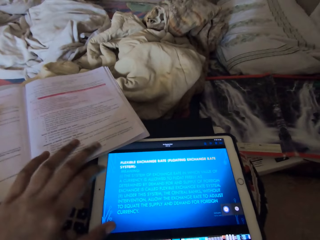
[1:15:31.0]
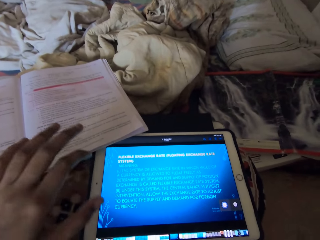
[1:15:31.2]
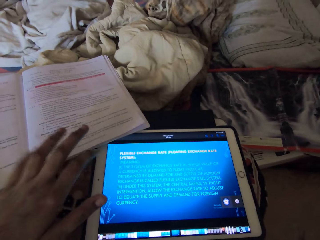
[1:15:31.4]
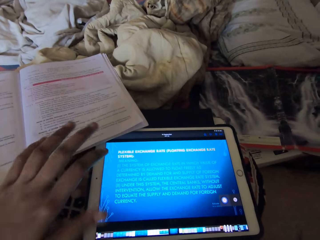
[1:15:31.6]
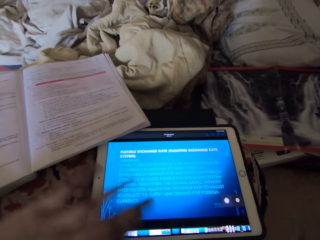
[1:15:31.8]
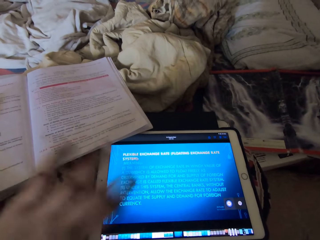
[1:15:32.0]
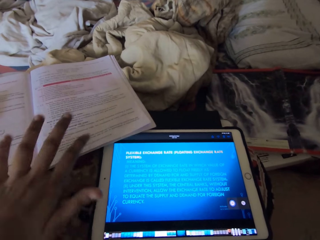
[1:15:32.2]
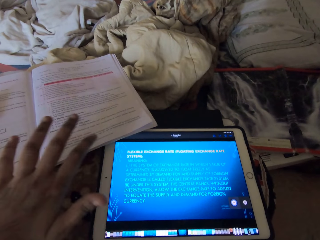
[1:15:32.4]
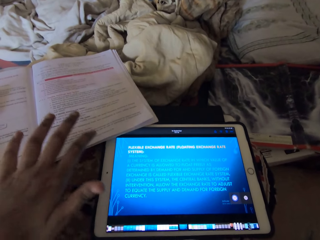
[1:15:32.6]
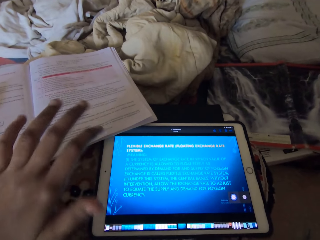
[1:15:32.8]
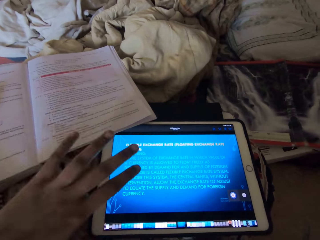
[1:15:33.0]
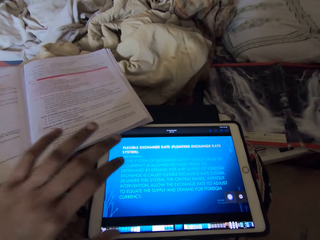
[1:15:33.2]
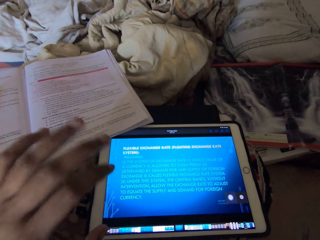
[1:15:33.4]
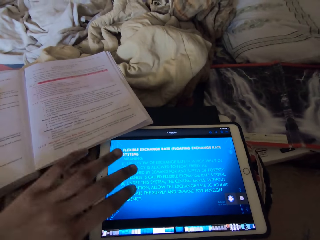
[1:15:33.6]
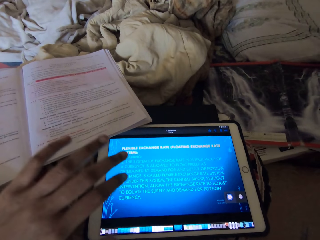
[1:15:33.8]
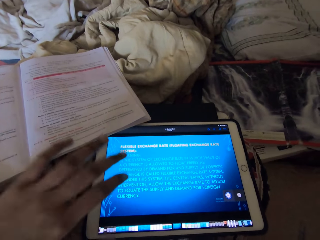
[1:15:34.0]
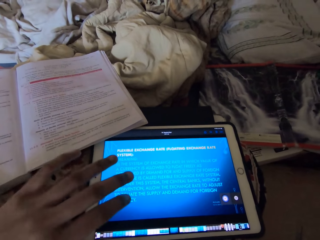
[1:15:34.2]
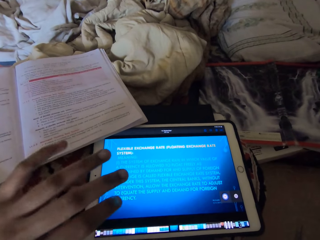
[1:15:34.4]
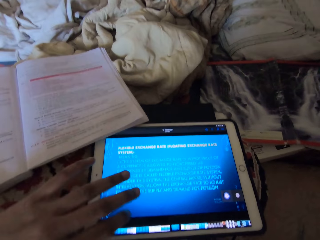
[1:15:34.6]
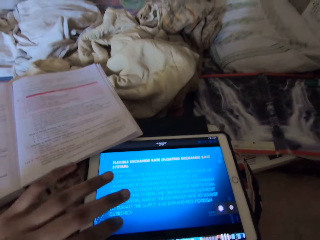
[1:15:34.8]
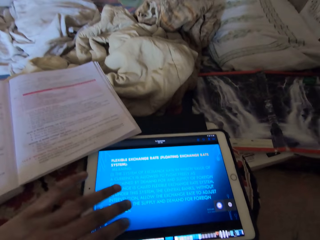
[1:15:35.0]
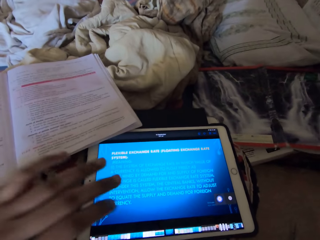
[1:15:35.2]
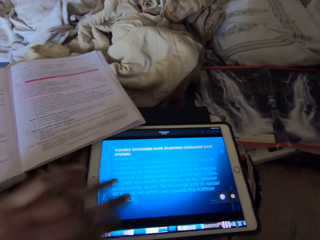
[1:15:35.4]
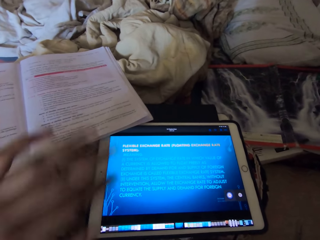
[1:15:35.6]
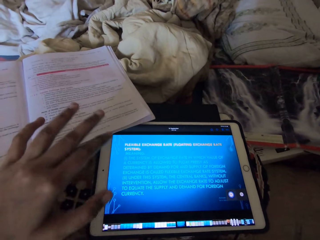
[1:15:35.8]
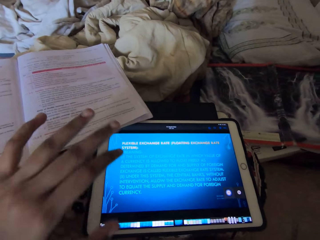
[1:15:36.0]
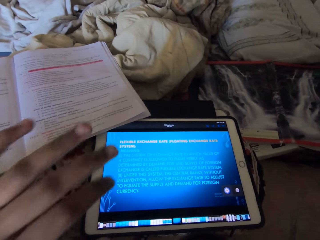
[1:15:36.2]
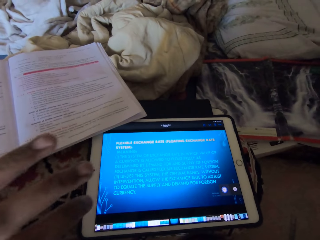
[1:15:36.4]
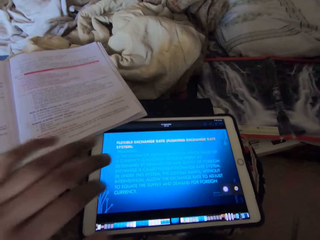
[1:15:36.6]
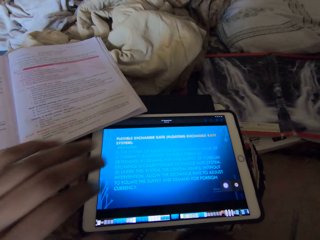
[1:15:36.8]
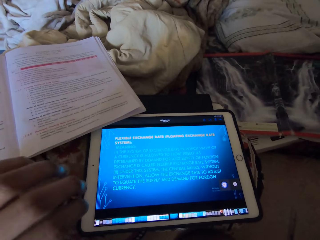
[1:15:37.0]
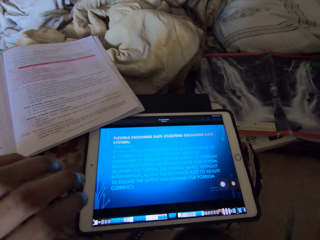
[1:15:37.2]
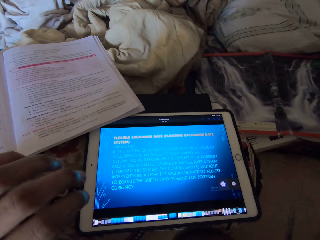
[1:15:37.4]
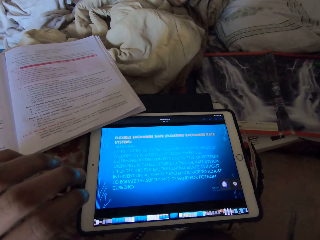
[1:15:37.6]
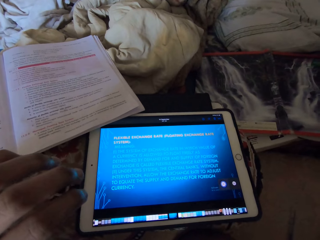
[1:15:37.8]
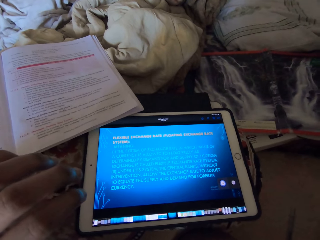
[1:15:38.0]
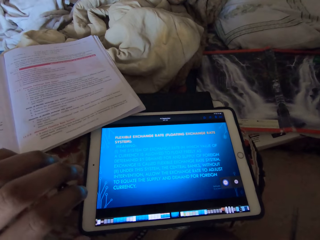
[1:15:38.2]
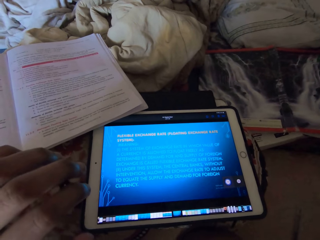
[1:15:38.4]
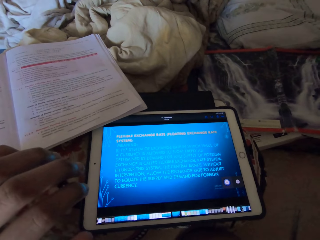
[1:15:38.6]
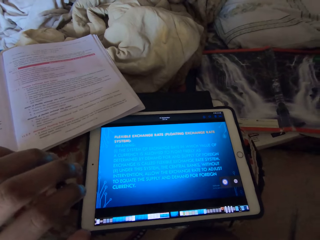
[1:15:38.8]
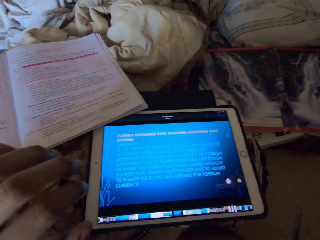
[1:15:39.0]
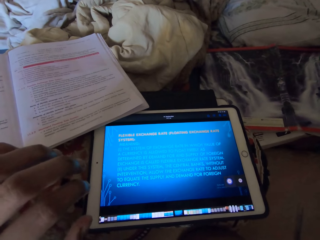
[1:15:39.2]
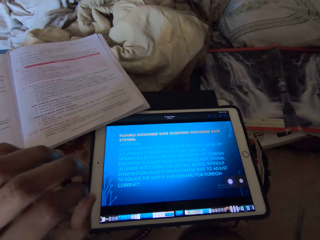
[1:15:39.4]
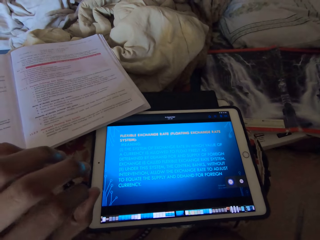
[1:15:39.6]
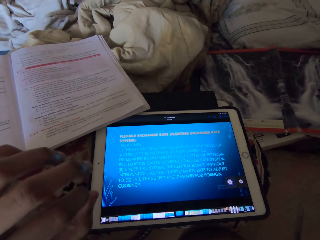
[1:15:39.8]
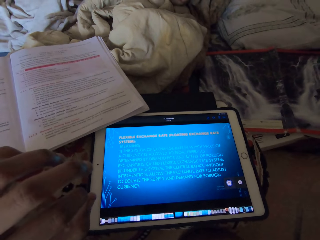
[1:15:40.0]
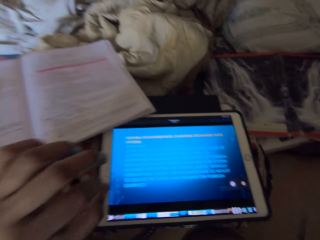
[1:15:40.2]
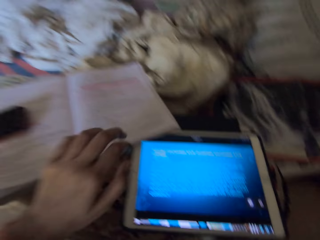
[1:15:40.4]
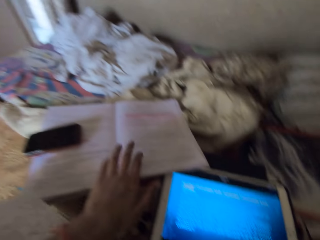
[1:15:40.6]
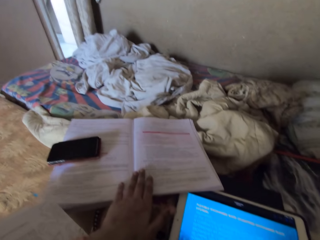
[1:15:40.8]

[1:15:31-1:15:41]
The camera wearer reads from the tablet.

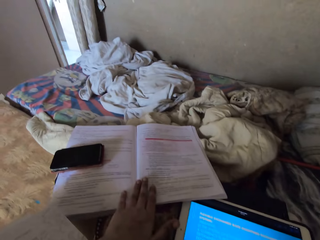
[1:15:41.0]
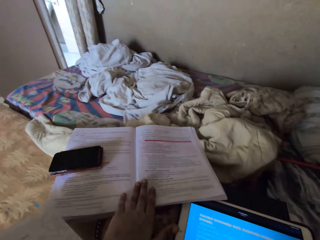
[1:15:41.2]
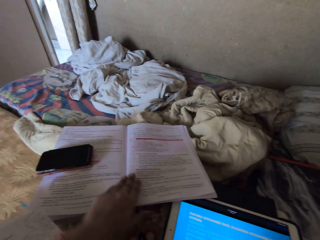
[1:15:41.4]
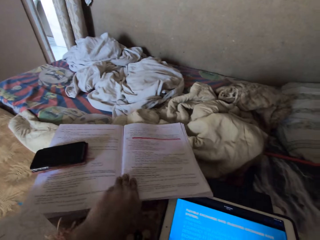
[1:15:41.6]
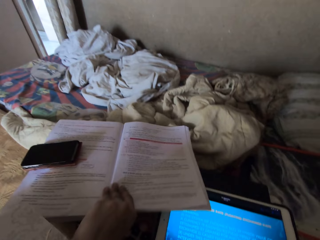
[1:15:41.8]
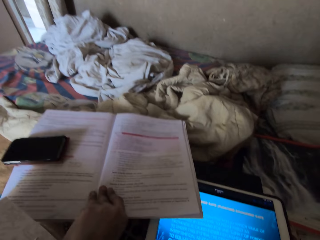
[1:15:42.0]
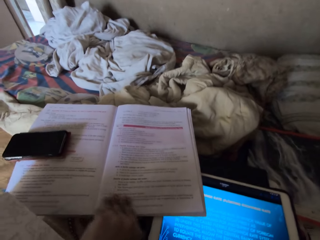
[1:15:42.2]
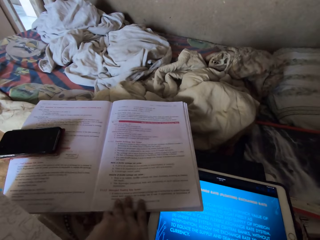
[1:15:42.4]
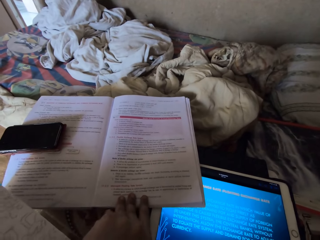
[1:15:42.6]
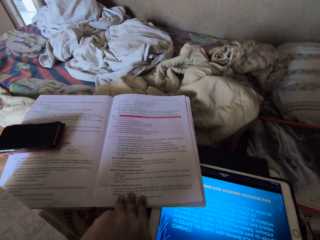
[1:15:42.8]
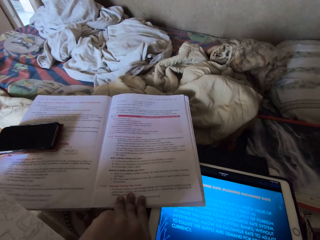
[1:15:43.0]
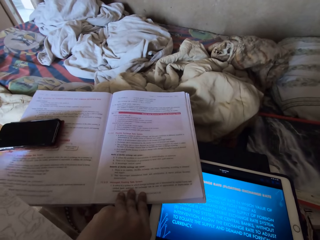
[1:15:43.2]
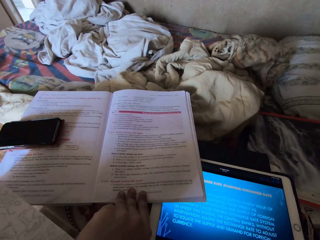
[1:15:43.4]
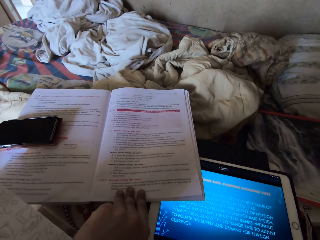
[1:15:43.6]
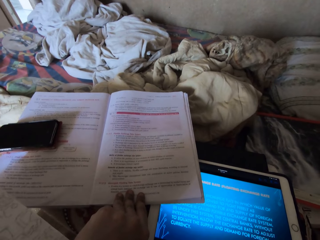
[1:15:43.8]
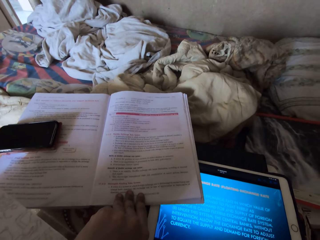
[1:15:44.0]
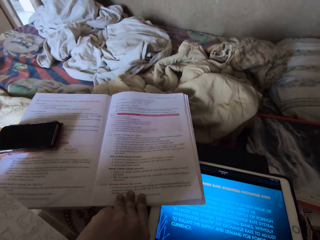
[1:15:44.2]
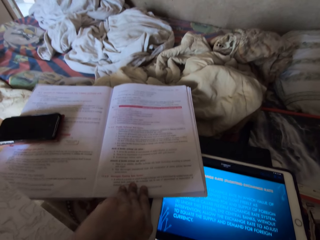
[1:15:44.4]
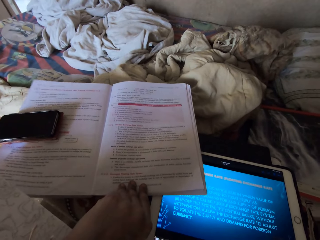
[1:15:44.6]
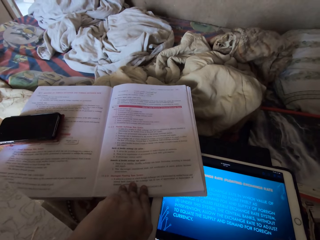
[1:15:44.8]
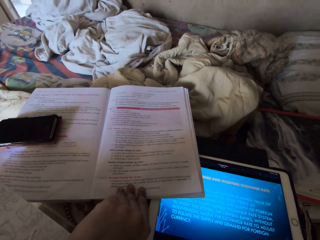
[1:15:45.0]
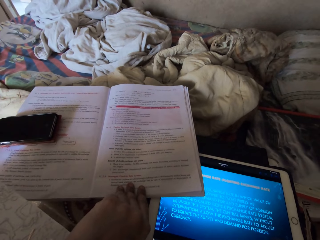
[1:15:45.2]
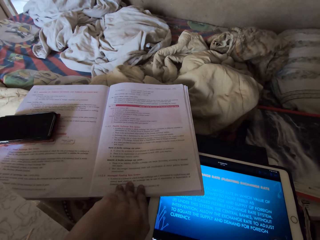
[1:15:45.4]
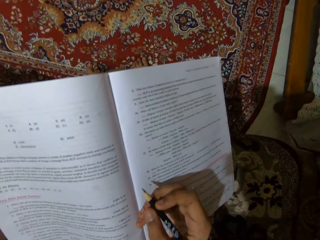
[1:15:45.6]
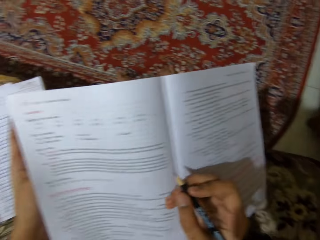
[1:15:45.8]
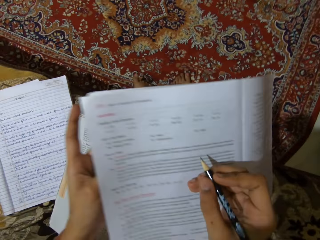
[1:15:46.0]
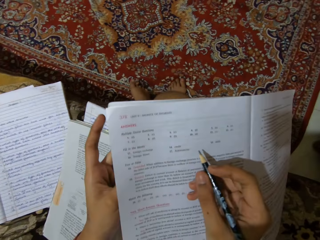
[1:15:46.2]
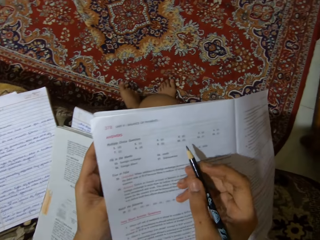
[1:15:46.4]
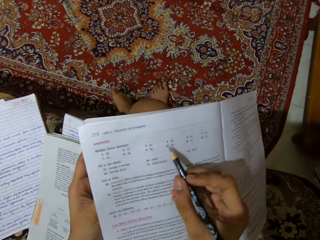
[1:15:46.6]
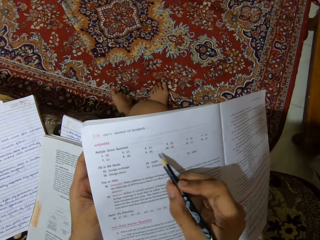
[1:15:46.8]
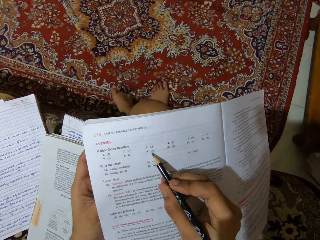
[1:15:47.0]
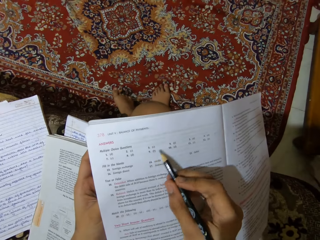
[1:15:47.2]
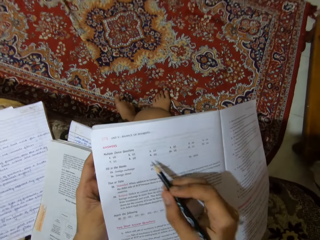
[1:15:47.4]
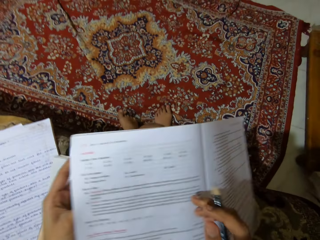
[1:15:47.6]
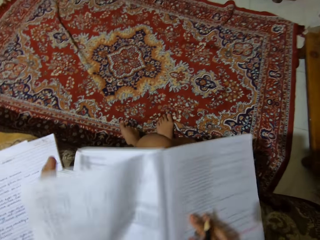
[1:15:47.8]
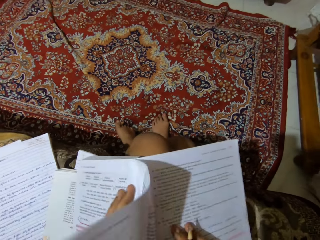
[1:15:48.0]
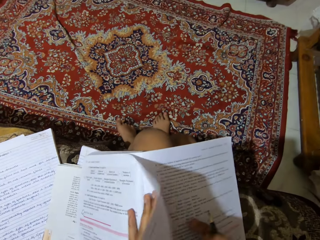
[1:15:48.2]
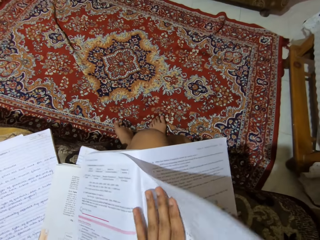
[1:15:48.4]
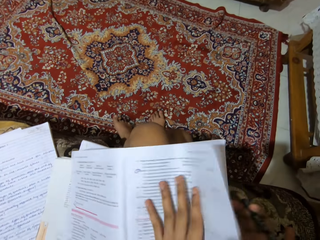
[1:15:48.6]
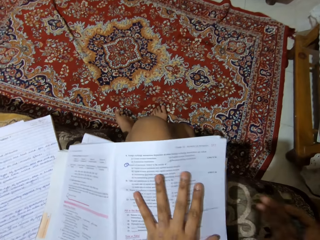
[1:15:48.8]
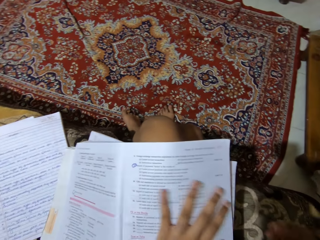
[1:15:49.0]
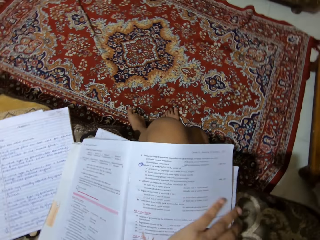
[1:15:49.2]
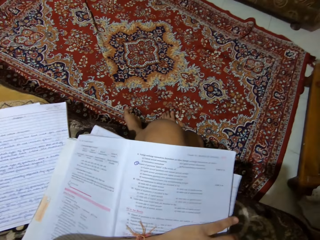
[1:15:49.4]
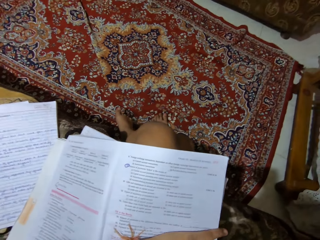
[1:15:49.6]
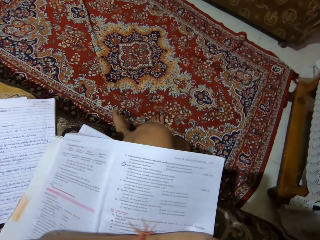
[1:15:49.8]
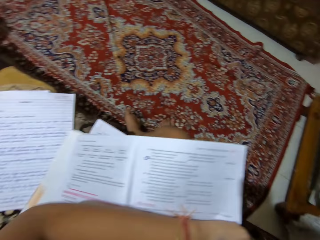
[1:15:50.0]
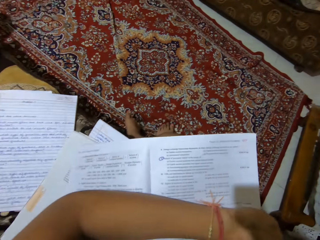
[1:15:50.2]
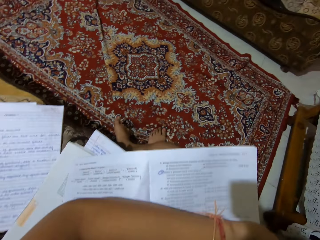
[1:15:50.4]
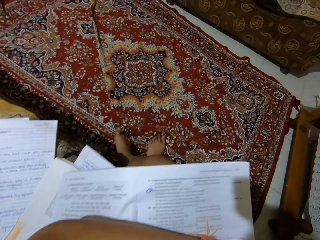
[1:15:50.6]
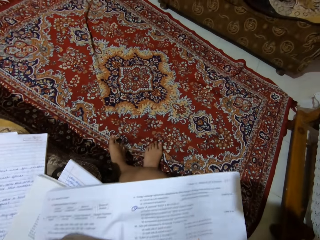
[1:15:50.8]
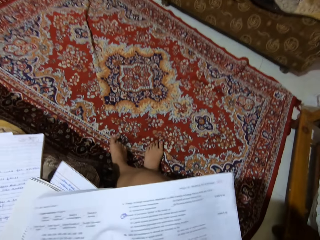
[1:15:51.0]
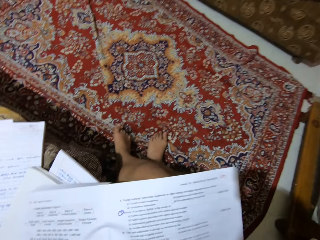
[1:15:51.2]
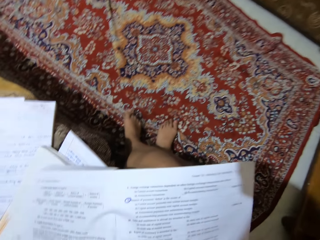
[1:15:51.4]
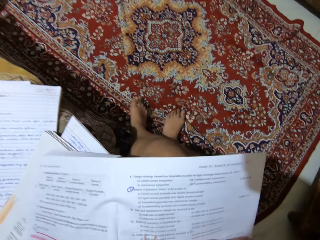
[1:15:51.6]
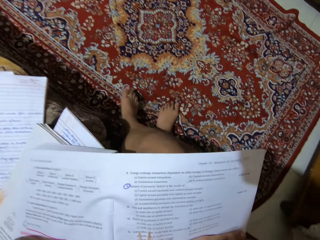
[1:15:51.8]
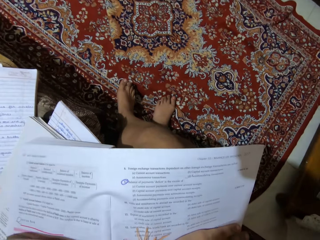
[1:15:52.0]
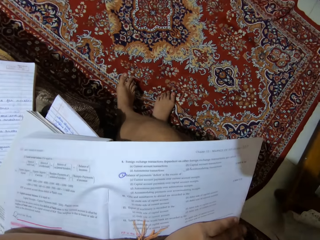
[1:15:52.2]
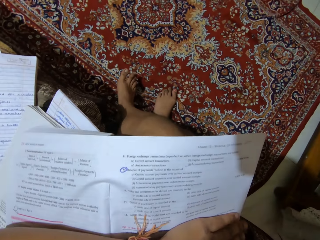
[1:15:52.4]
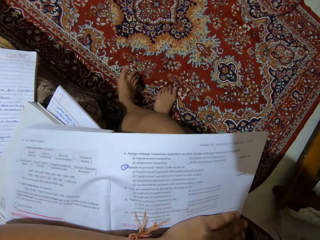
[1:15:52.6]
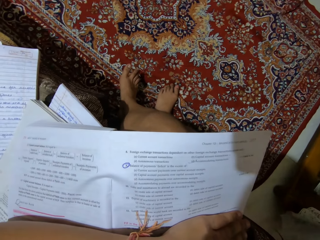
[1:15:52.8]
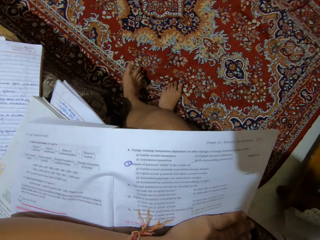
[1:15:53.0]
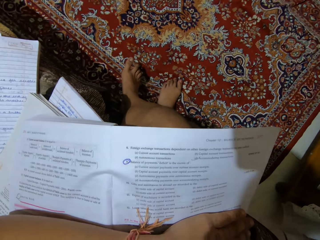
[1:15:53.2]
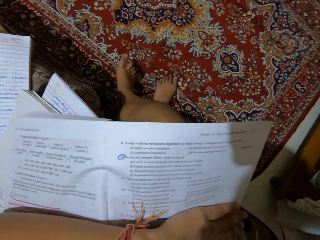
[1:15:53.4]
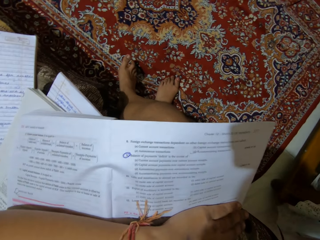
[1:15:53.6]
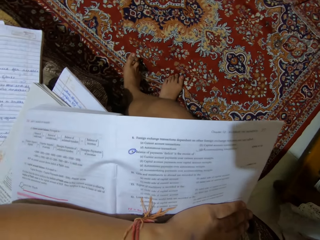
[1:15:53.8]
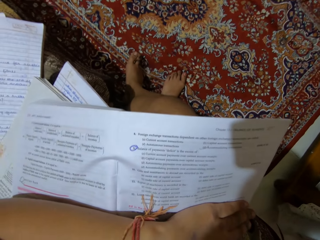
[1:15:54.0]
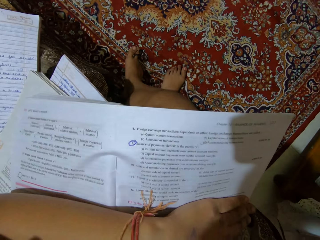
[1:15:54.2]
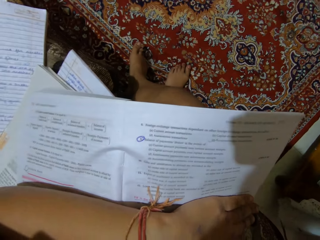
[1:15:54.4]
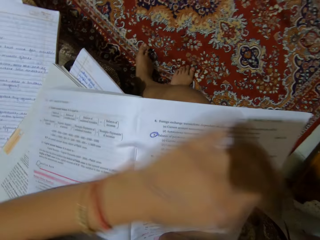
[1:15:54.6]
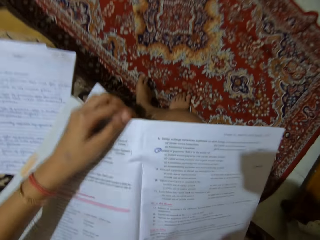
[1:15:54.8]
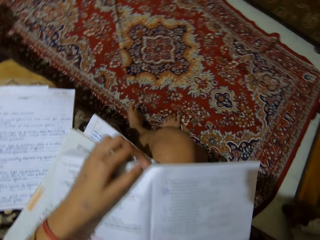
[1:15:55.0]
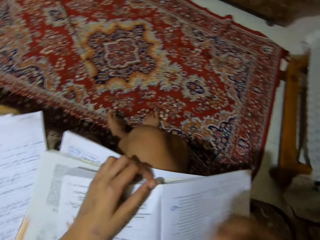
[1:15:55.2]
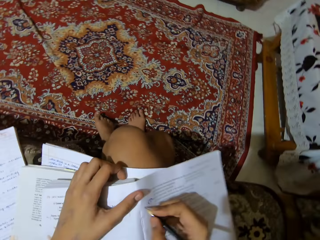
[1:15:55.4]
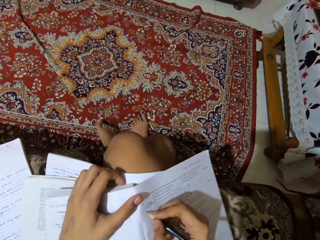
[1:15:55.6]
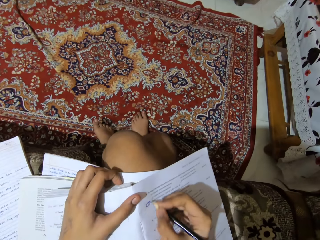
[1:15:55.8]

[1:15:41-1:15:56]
The camera wearer reads out a textbook on the cushion. They pull the book. They write on the textbook. They flip the pages of the textbook. They read the book.
